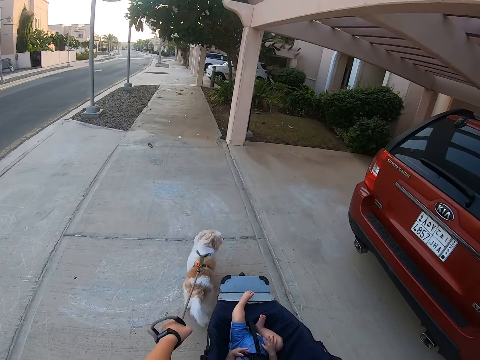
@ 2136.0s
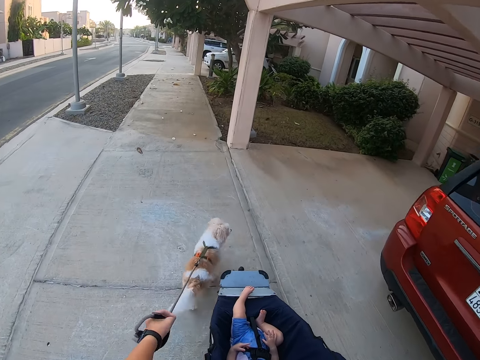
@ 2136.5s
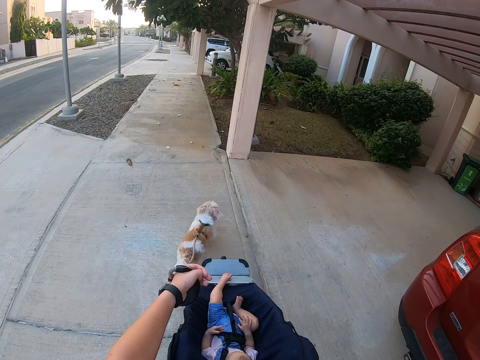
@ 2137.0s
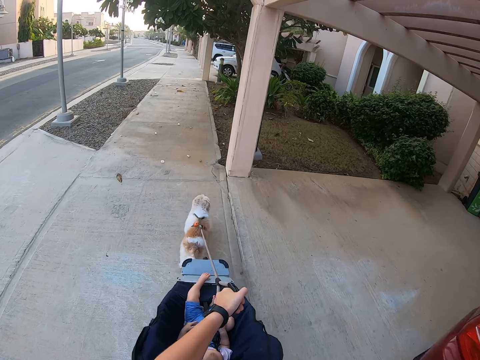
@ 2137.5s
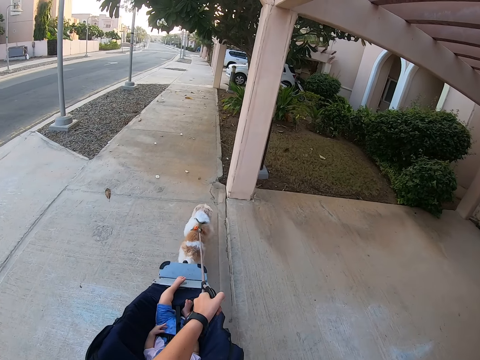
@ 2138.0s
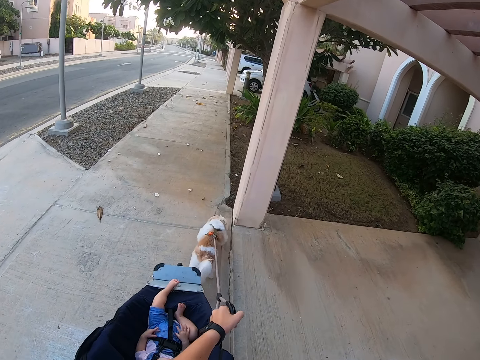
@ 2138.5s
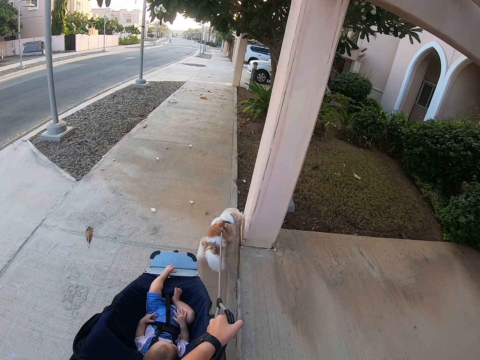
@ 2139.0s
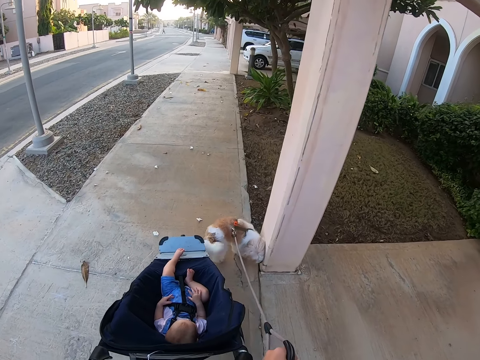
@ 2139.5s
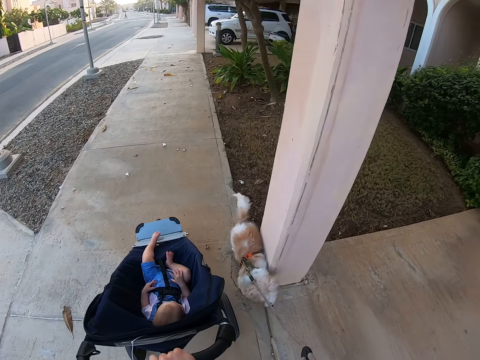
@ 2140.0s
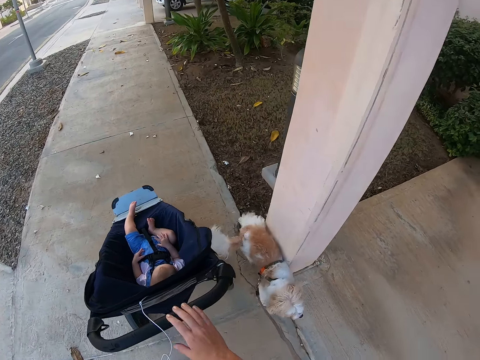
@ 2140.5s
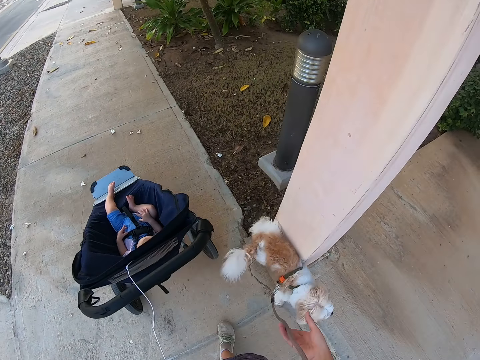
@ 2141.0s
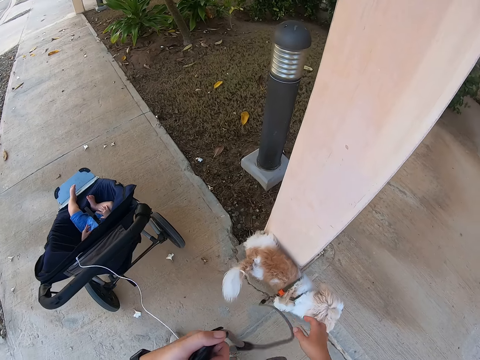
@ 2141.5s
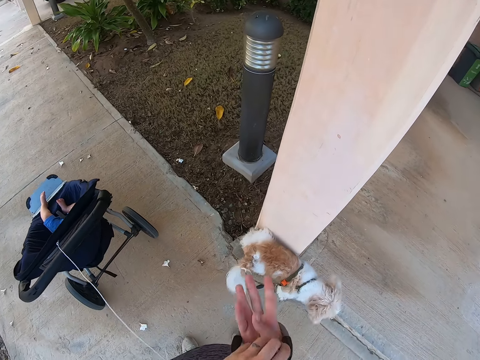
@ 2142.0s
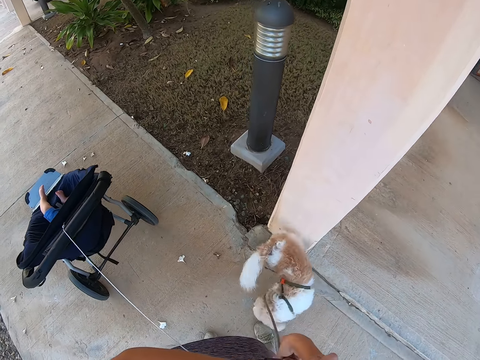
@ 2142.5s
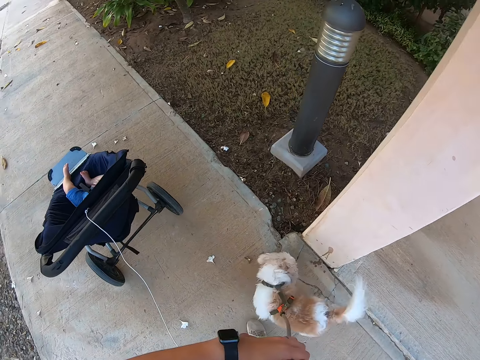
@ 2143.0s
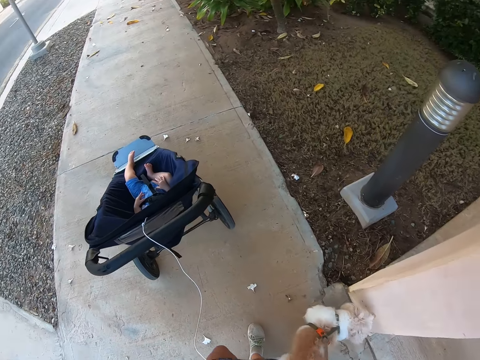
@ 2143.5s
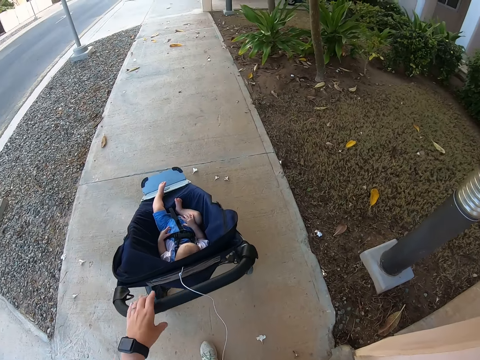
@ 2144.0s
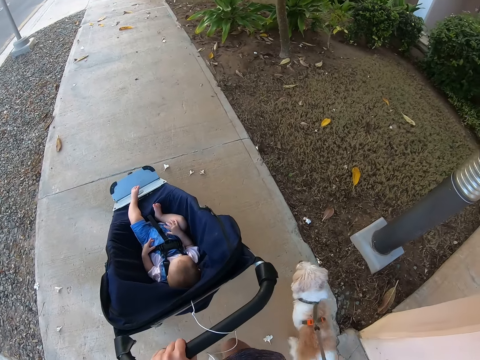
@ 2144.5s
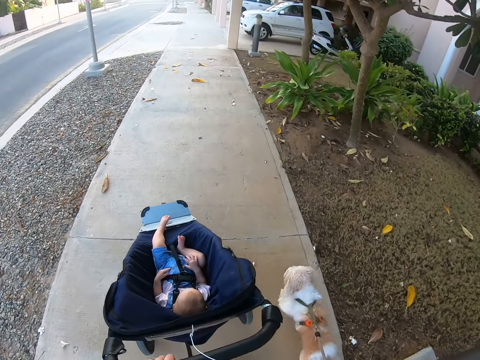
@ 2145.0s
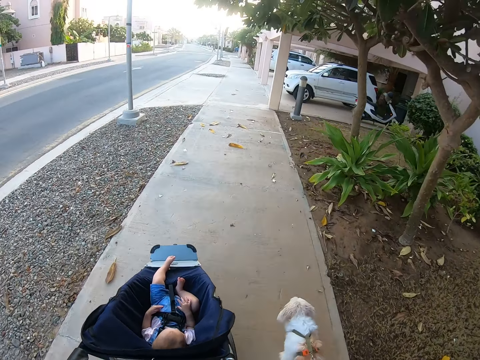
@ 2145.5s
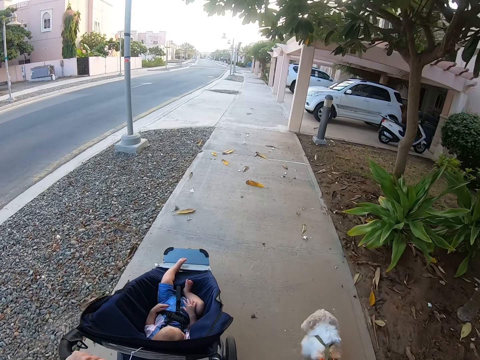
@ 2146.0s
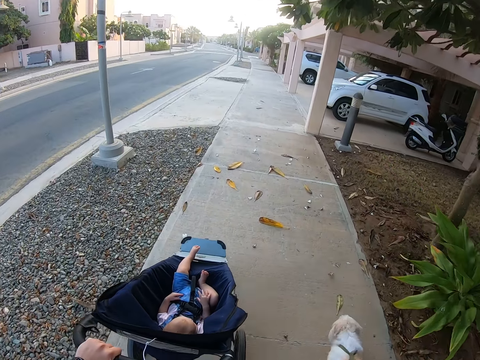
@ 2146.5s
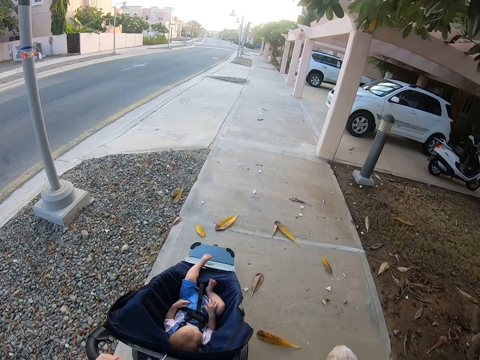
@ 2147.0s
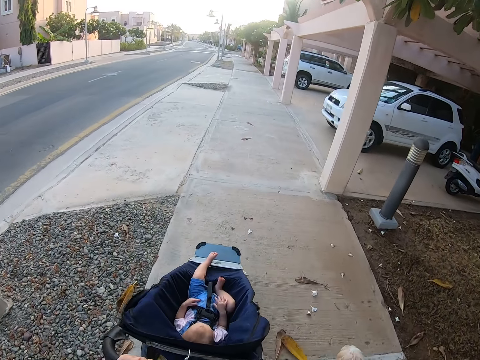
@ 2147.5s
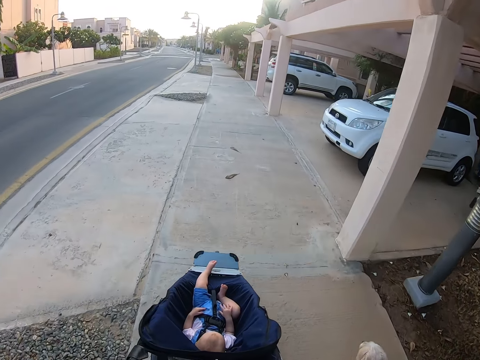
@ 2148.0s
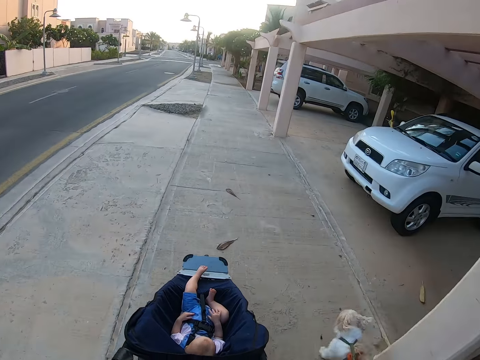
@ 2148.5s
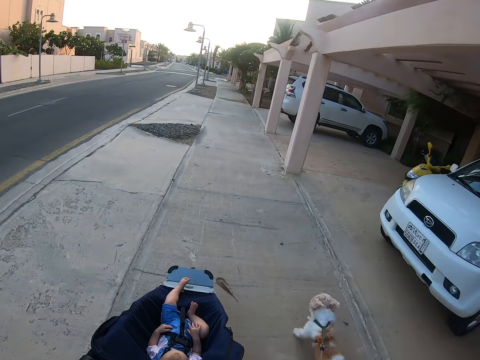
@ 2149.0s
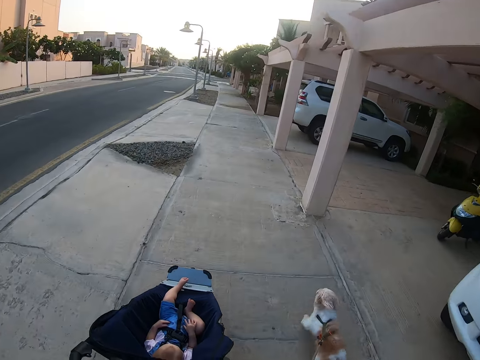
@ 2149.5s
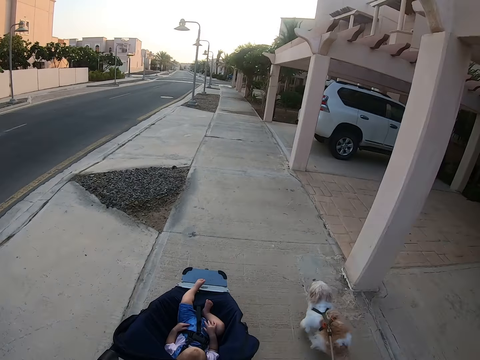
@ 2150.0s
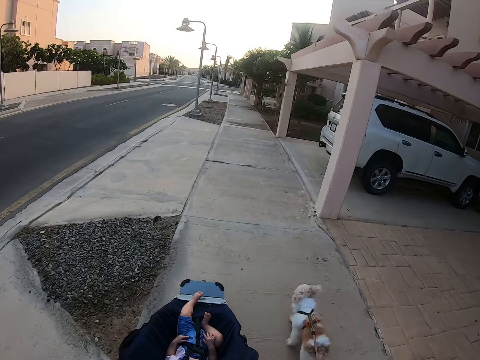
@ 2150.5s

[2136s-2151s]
The camera wearer removes the hand from the stroller. They put the leash on the hand. They hold the stroller, walk the dog and push the stroller.

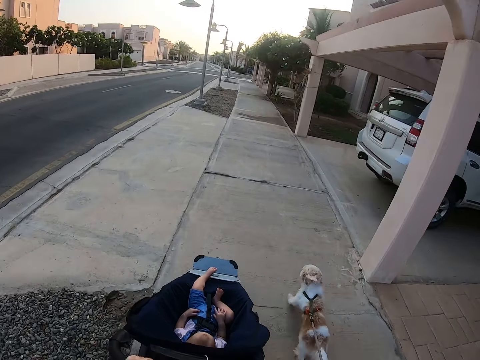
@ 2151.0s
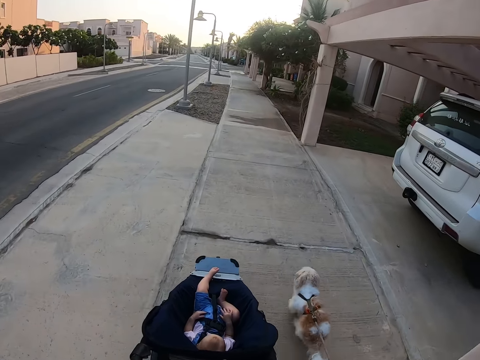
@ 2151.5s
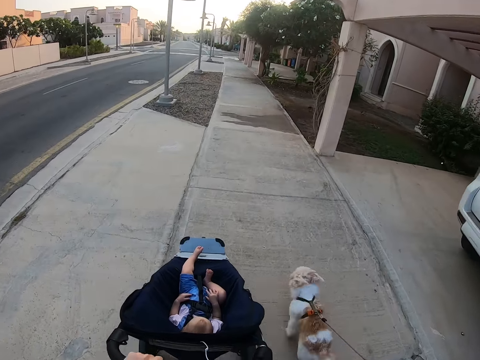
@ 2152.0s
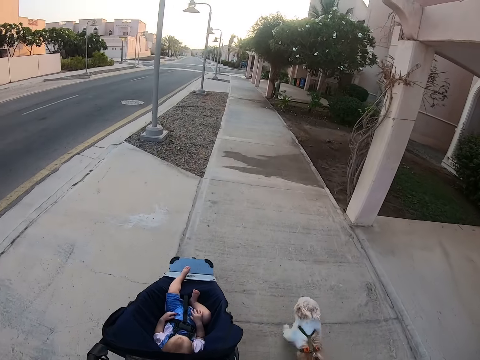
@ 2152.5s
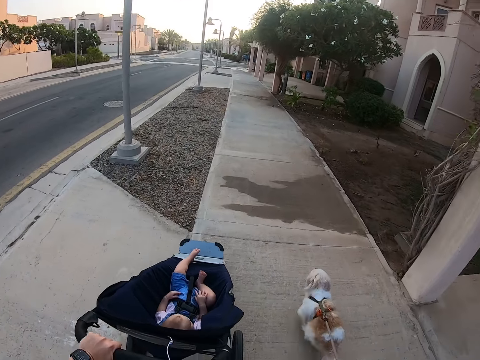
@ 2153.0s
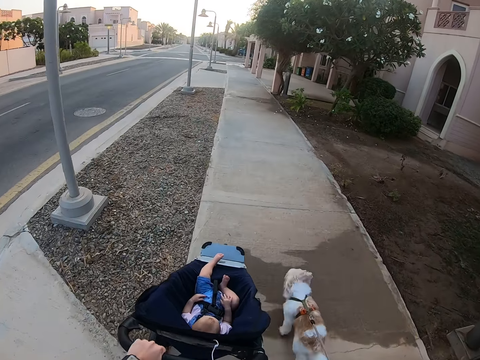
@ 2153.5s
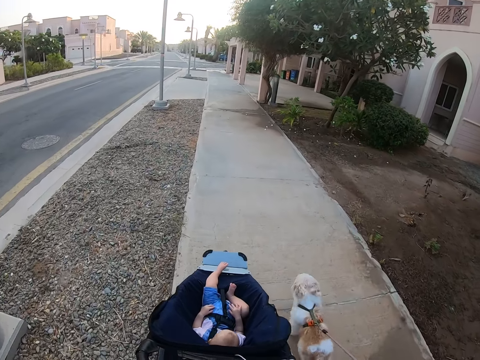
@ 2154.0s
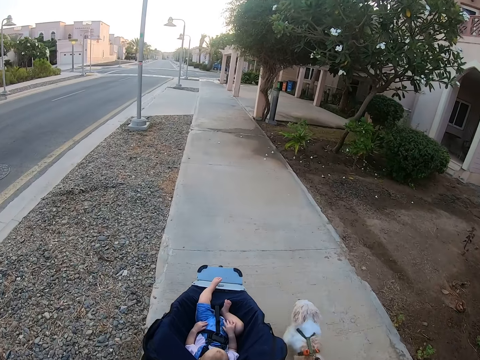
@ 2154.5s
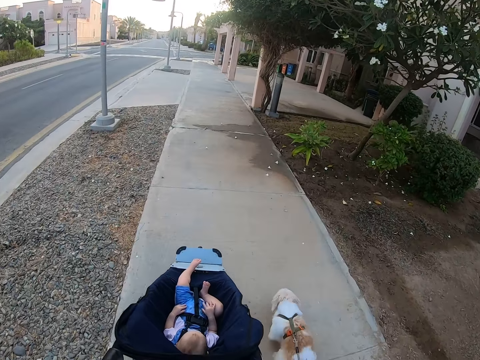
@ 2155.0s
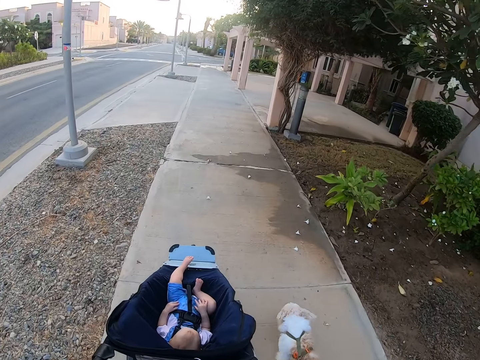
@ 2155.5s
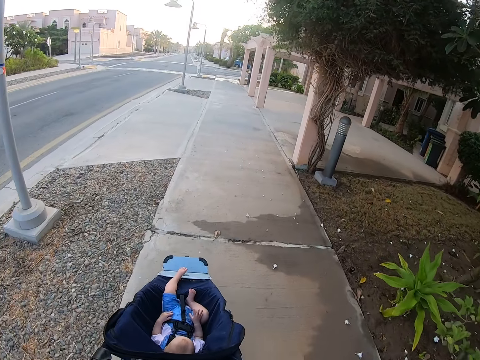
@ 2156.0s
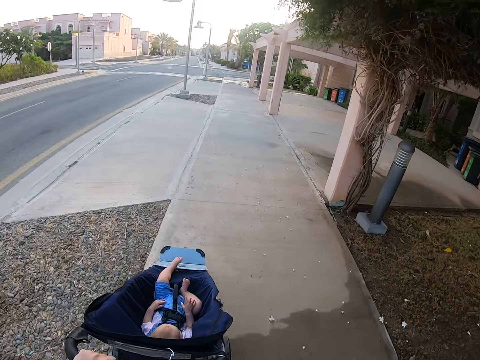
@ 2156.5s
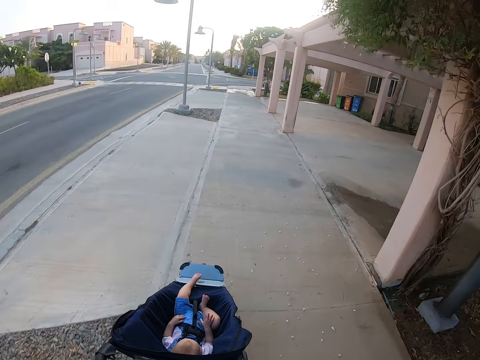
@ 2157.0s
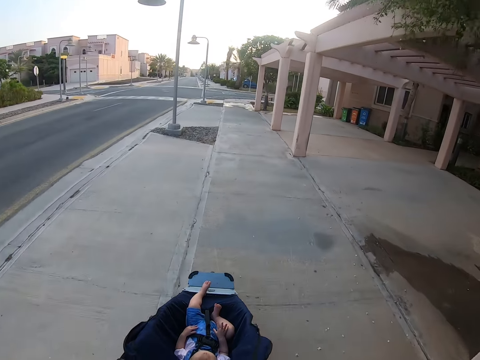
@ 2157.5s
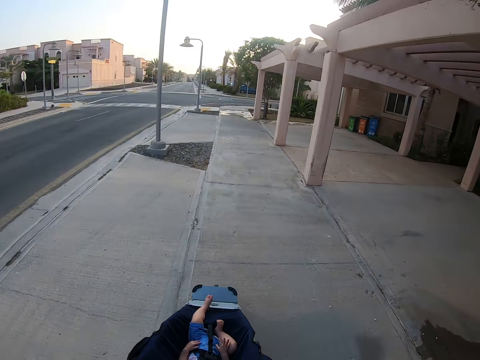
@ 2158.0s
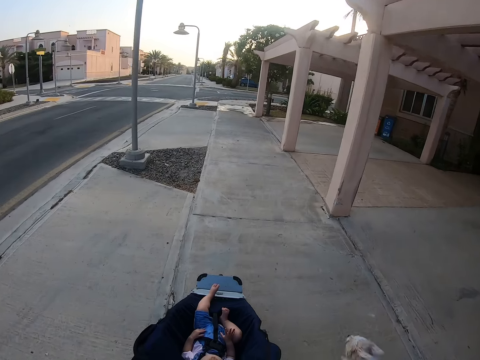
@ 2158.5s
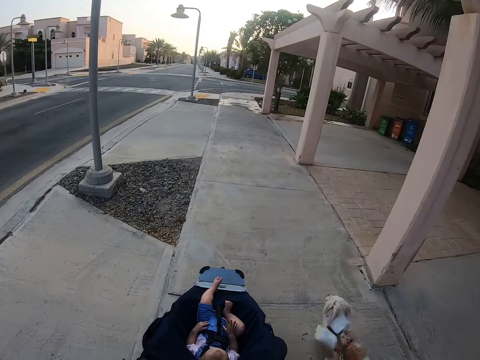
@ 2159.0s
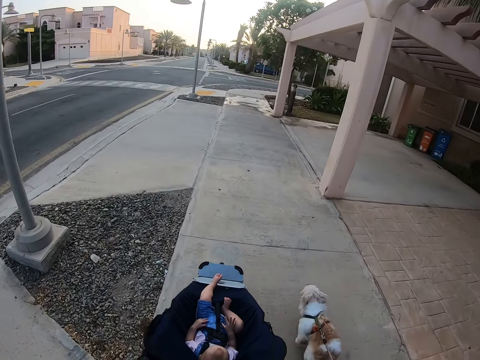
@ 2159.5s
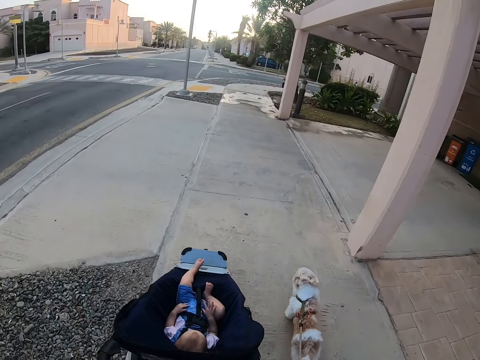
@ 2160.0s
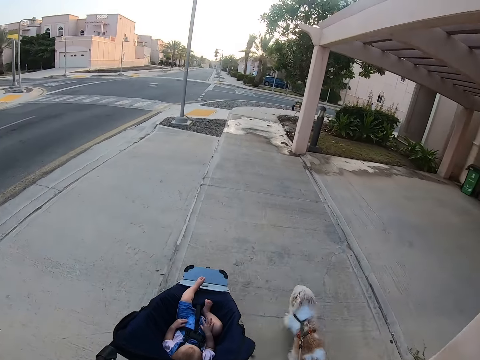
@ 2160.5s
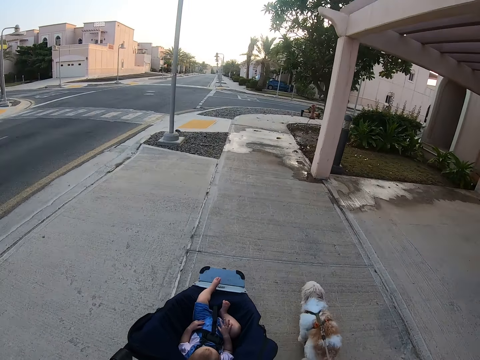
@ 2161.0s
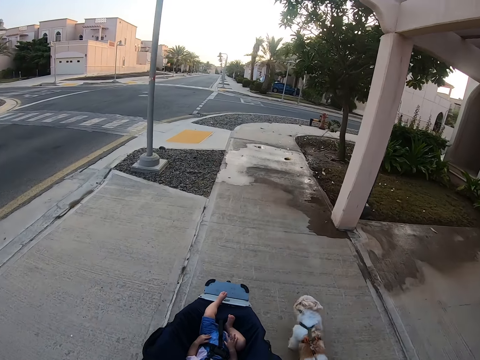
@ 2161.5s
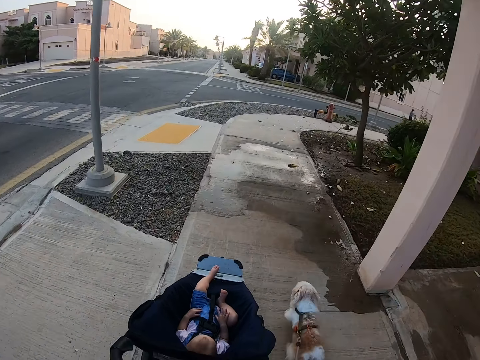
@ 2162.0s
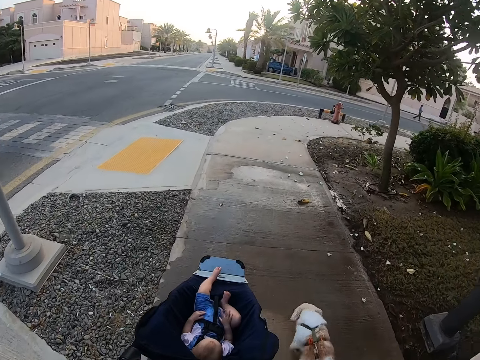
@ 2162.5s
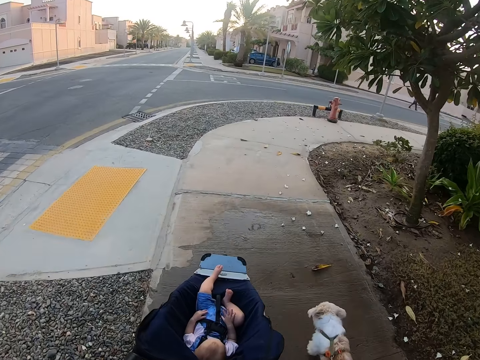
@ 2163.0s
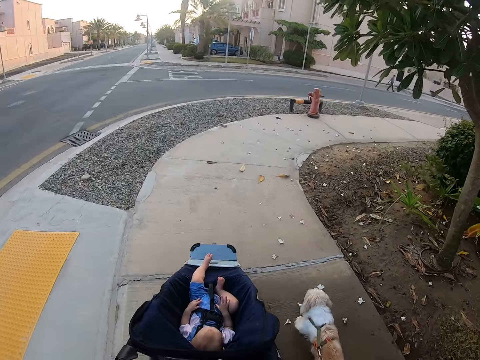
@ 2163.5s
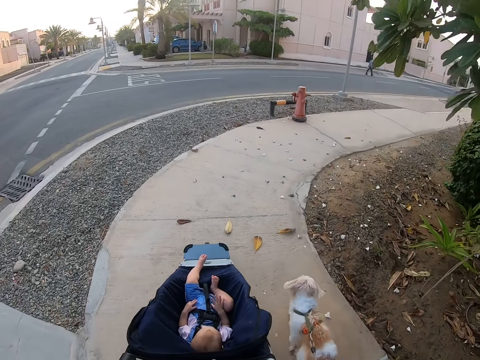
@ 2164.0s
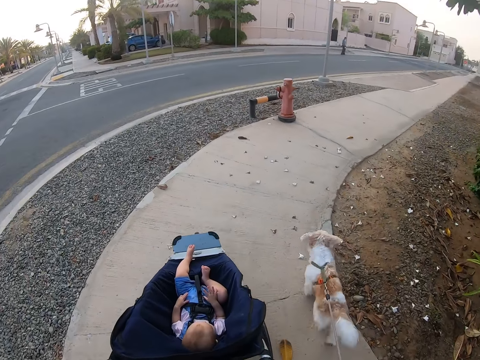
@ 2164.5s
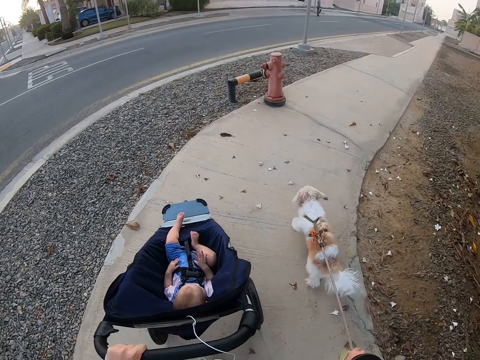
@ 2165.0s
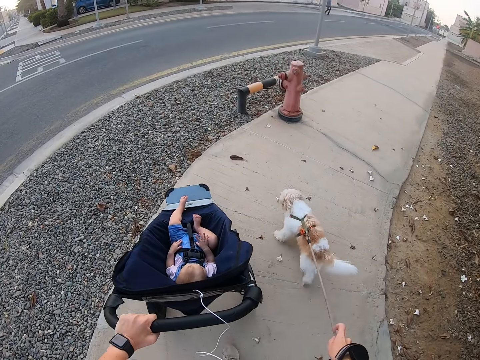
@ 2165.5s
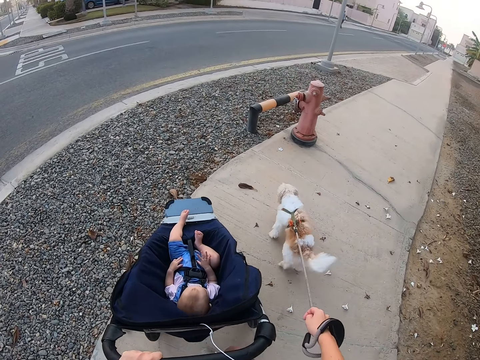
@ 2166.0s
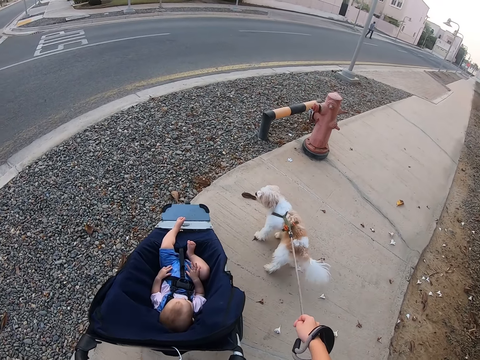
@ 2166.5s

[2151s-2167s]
The camera wearer pushes the baby stroller. A man walks across the street.
